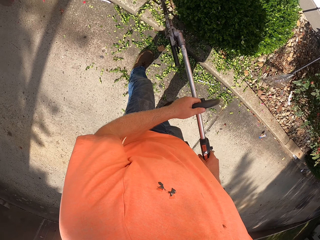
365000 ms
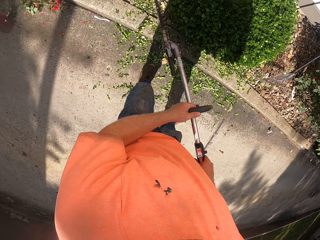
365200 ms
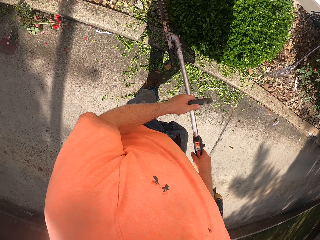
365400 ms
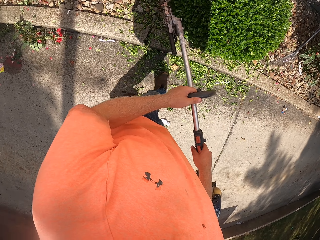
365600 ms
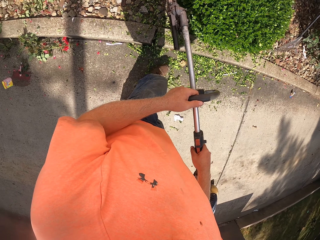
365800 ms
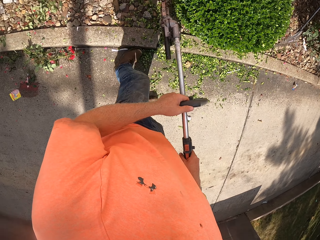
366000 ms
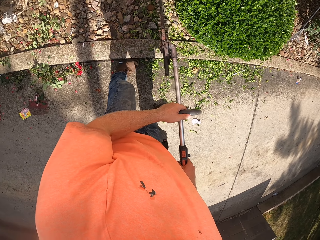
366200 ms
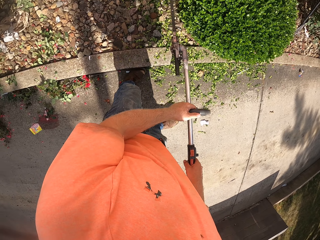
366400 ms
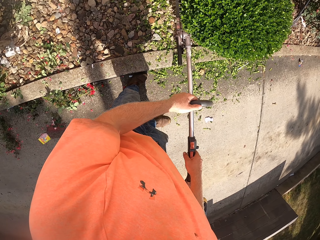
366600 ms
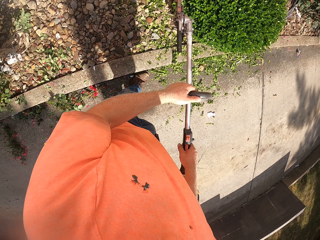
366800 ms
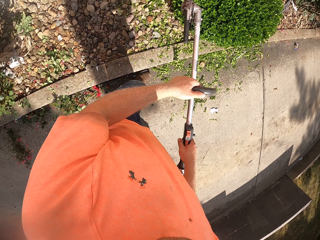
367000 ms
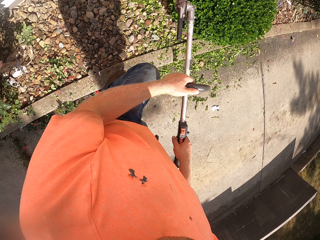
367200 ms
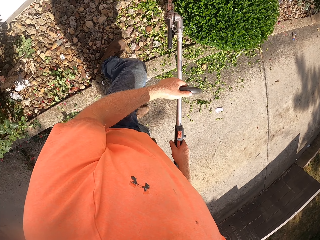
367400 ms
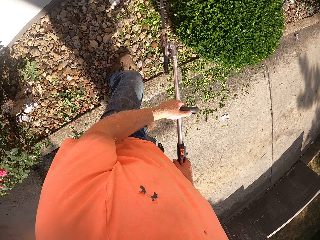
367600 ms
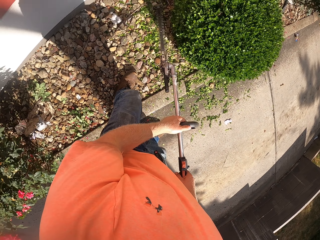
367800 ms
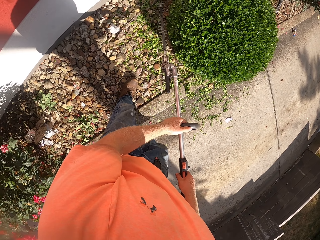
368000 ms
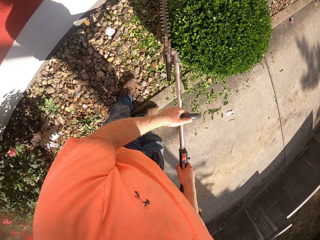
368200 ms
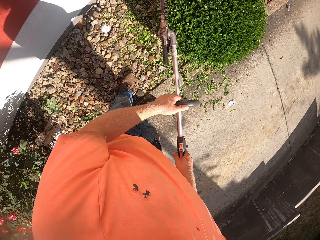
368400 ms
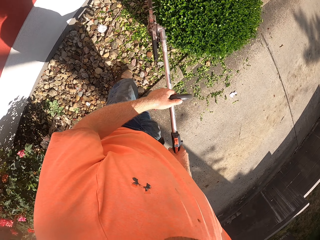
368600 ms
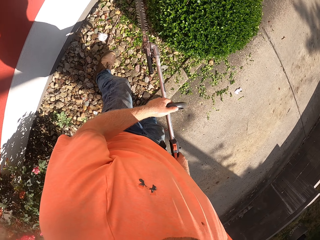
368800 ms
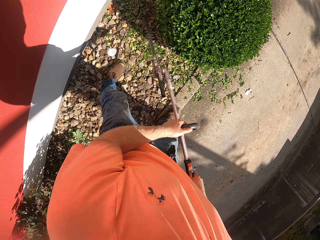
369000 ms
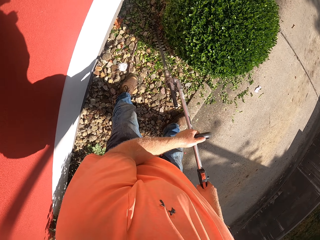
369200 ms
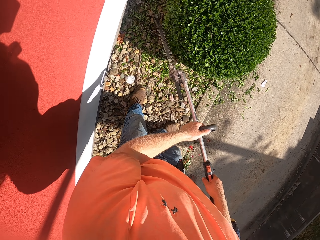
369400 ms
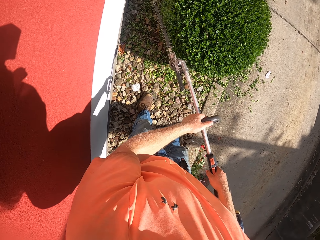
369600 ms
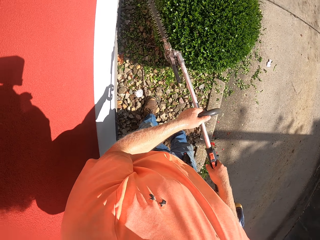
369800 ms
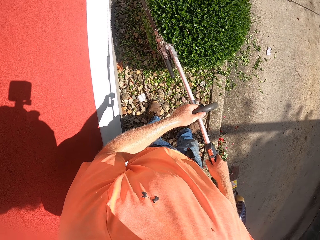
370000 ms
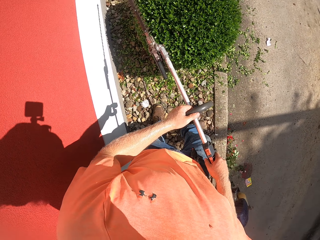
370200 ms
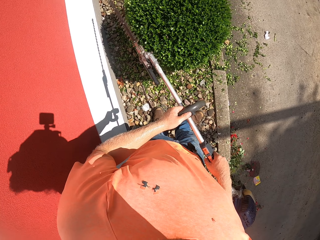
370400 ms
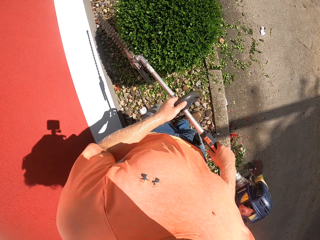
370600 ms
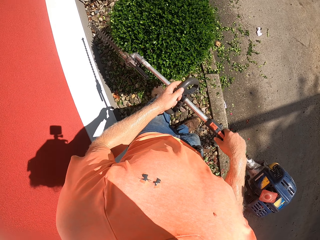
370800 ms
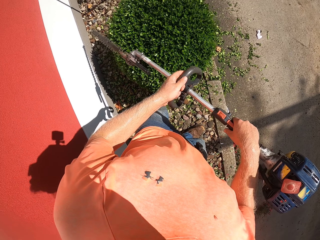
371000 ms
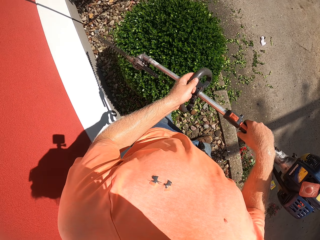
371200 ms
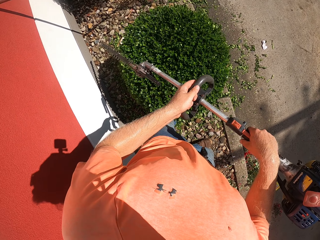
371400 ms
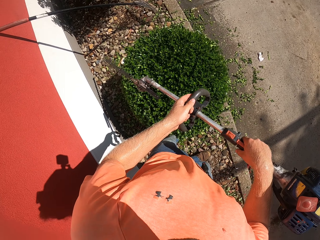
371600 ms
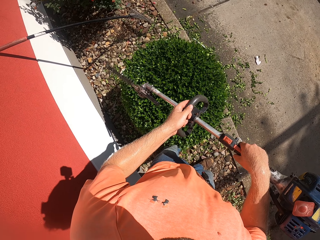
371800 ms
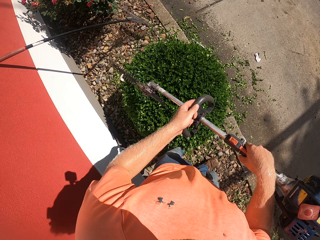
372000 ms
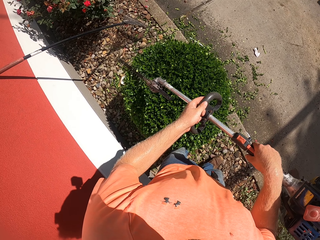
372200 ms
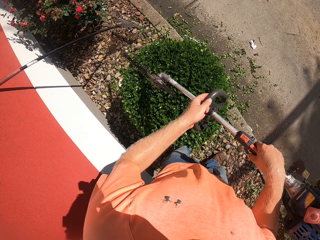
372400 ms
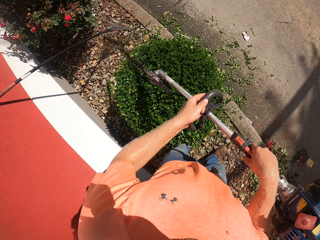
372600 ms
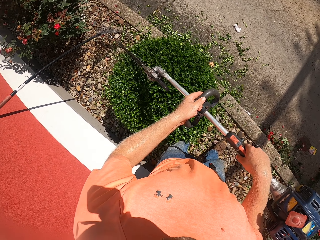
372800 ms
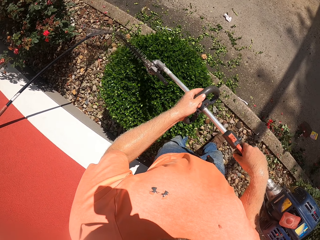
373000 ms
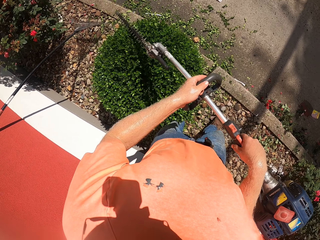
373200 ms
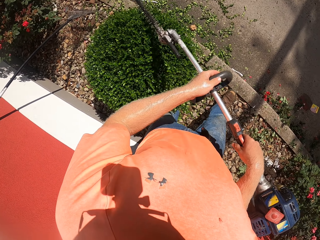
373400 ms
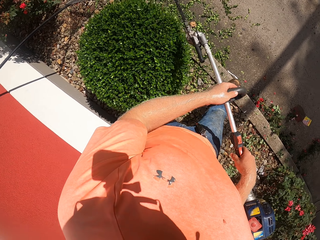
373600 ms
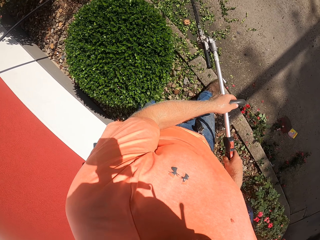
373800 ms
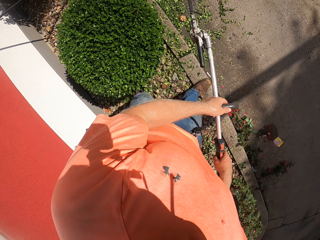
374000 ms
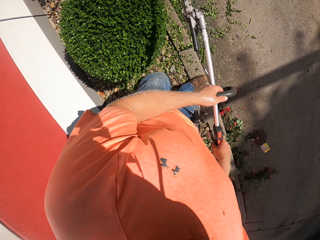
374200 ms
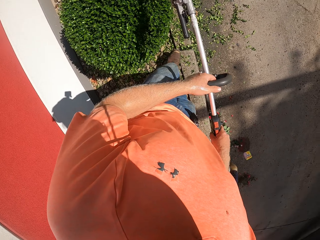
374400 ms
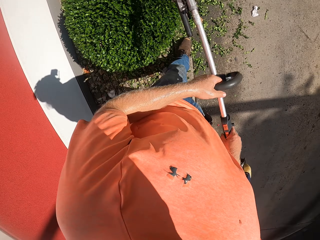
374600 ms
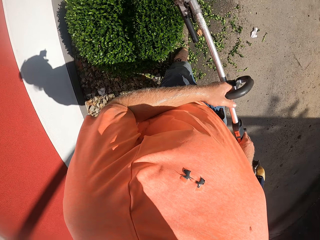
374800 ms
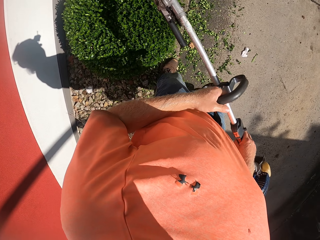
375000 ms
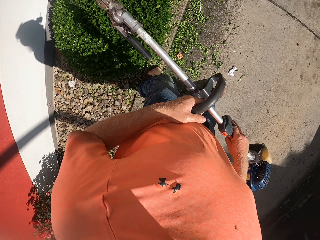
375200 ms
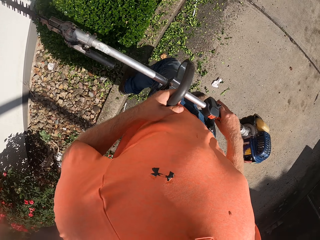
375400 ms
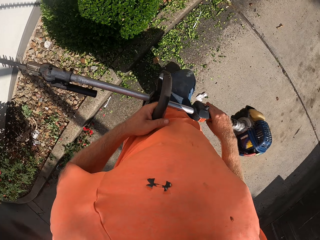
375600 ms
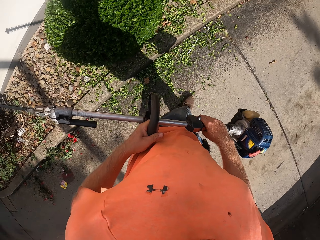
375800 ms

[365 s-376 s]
The camera wearer cuts the edge of the shrub with the edge cutting machine. They move the edge cutting machine along the shrub. They cut the edge of the shrub with the edge cutting machine. They move the edge cutting machine along the shrub. They cut the edge of the shrub with the edge cutting machine. They move the edge cutting machine along the shrub.

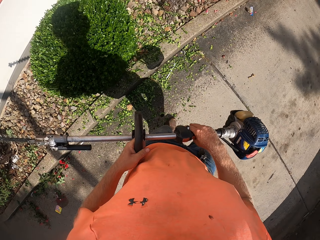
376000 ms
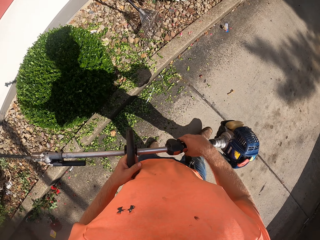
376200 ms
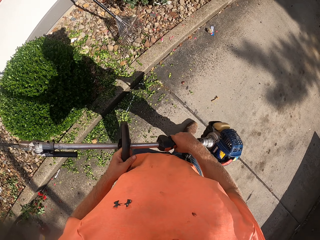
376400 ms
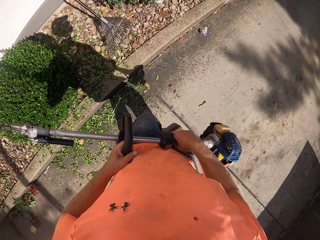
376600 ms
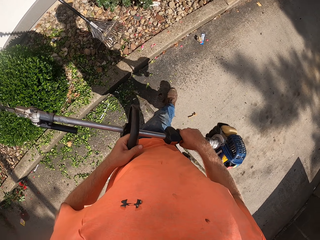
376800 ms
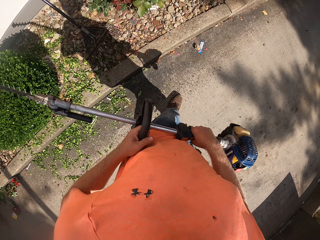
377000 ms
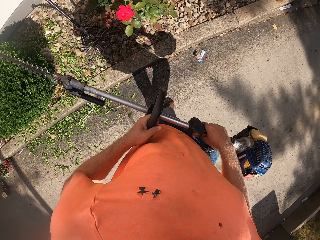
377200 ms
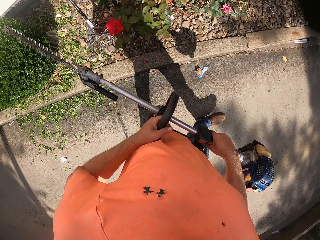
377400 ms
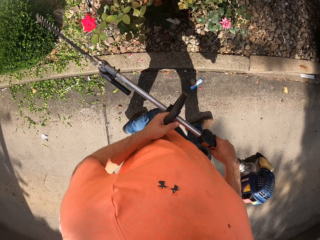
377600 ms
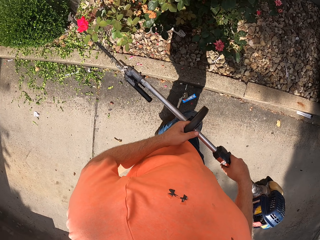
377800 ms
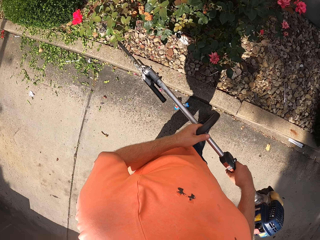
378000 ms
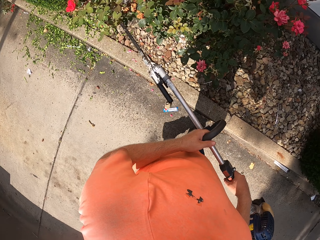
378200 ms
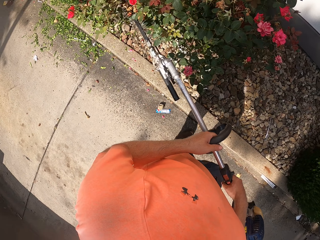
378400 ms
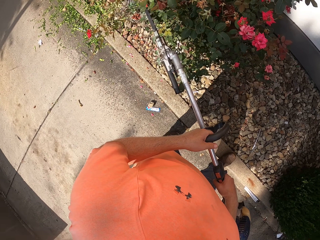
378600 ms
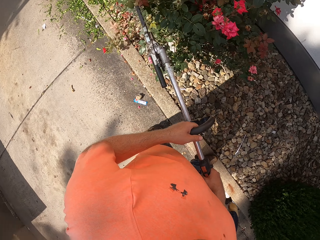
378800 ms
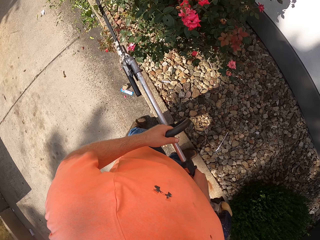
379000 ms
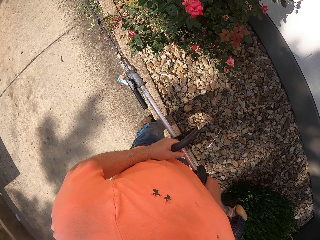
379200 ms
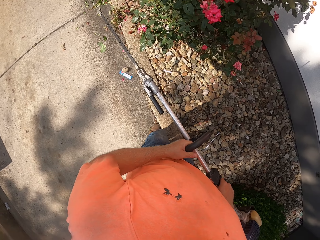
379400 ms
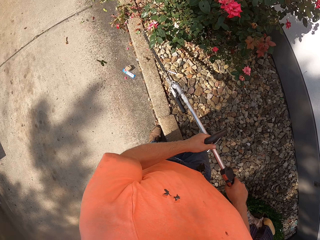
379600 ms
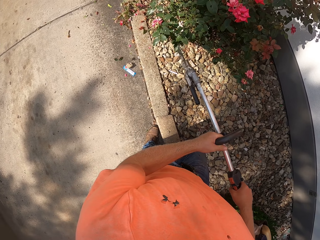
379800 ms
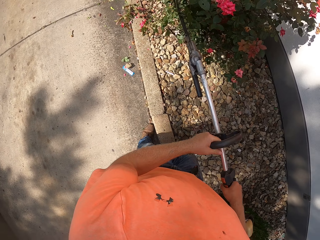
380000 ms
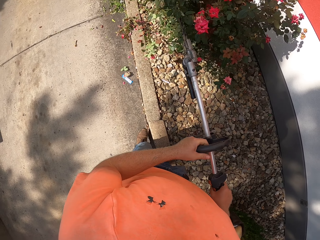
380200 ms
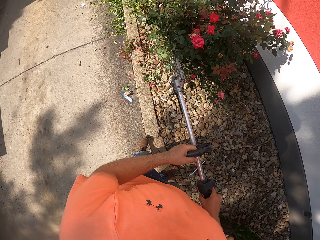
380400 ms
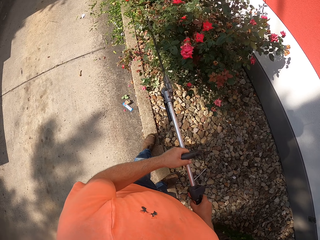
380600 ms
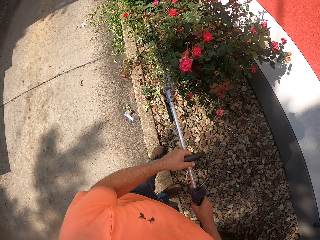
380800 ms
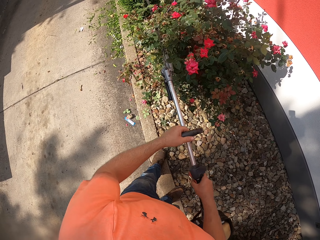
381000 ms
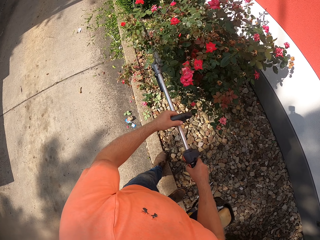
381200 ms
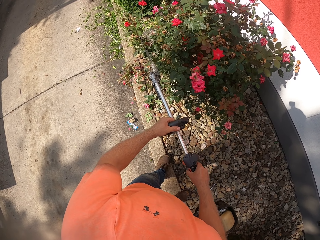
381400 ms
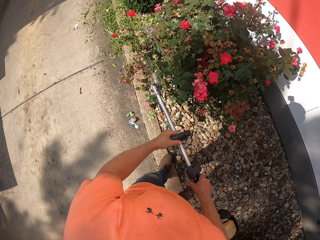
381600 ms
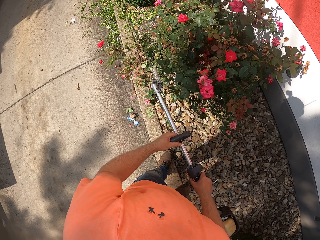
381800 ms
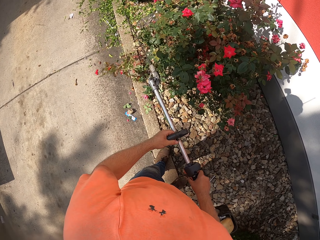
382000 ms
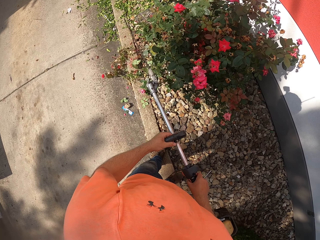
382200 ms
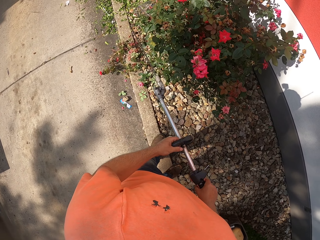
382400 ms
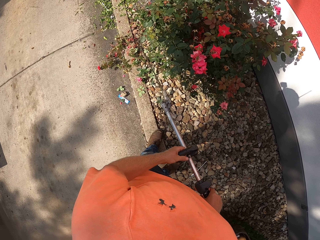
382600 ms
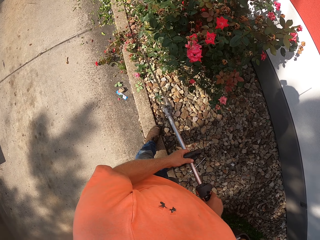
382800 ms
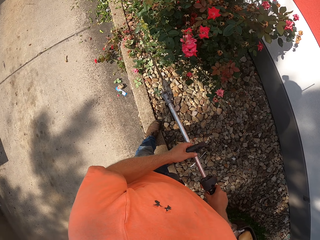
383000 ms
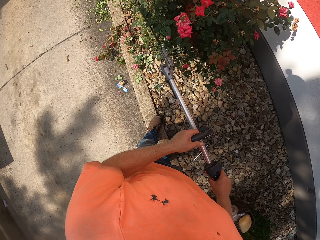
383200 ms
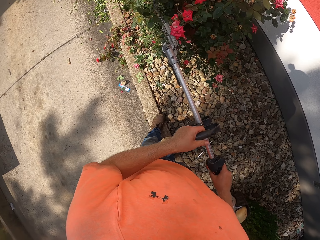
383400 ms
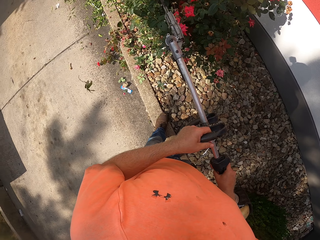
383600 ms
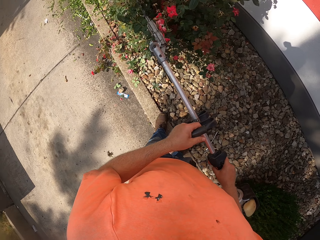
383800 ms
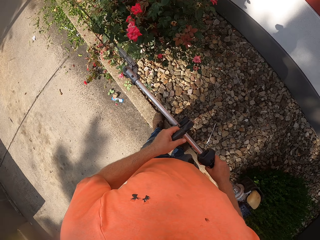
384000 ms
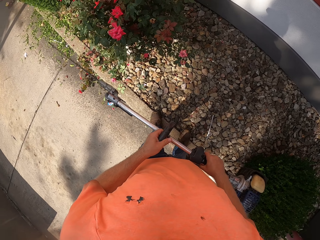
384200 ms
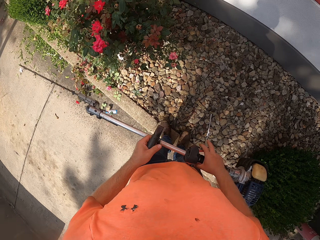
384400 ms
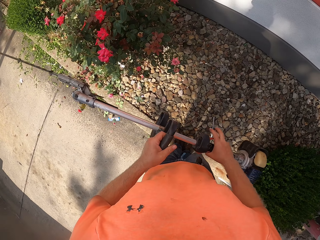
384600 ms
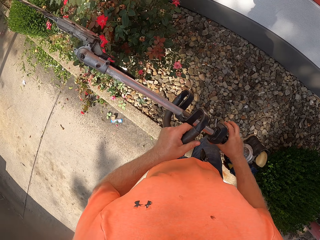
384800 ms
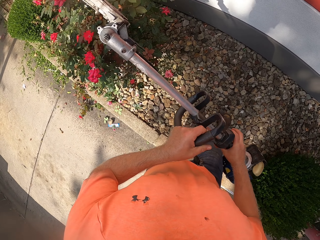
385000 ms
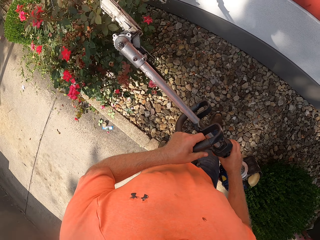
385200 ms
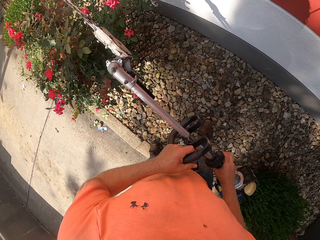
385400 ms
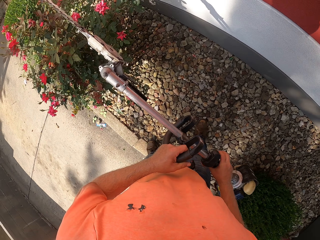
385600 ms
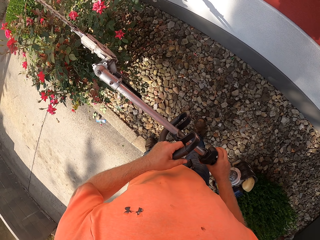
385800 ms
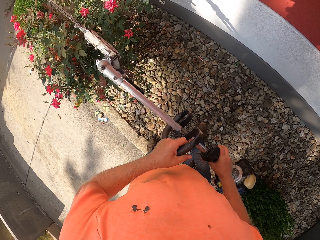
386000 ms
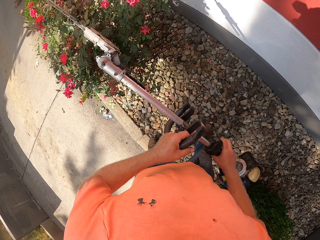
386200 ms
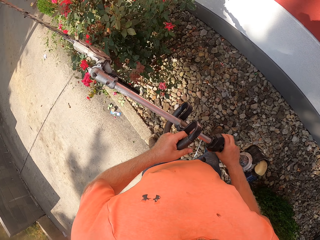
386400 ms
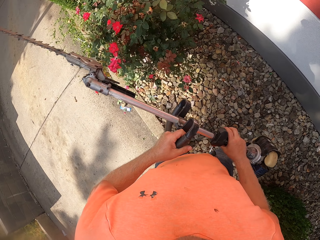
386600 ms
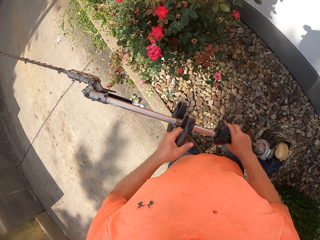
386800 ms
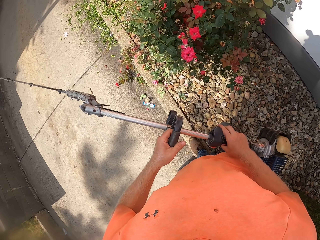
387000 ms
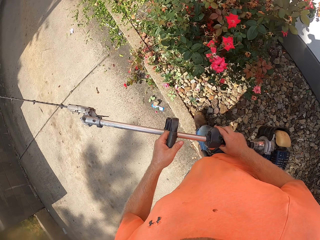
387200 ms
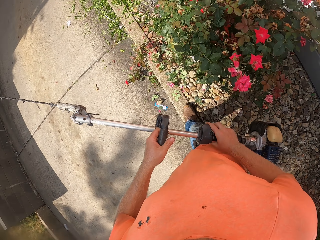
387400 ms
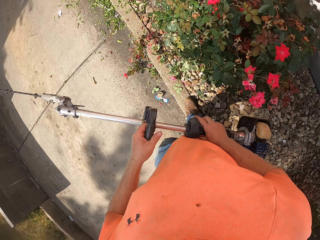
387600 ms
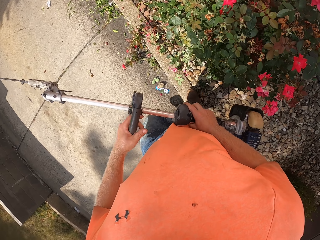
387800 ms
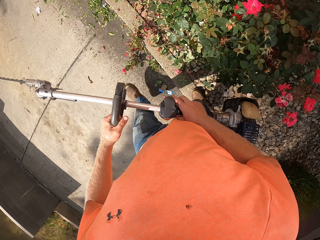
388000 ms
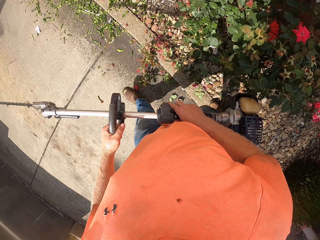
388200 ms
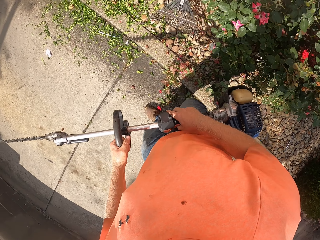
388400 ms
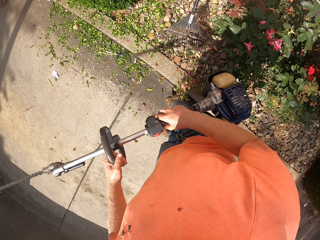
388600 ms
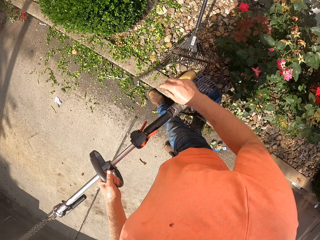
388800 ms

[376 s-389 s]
The camera wearer moves the edge cutting machine away from the shrub. He trims the flower with the hedge trimmer in his hands. He walks toward a tree. He cuts the branches of the tree. He moves the edge cutting machine alongside the tree branches. He cuts the branches of the tree. He moves the edge cutting machine alongside the tree branches. He moves the edge cutting machine away from the tree.
